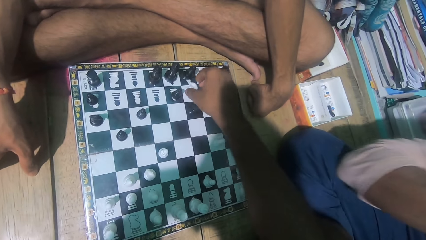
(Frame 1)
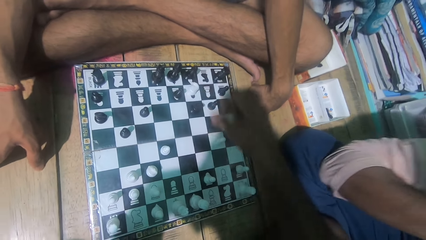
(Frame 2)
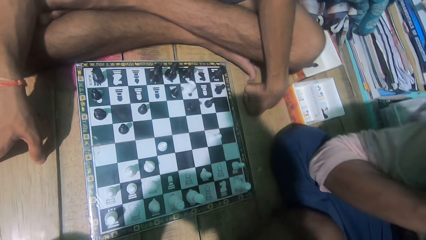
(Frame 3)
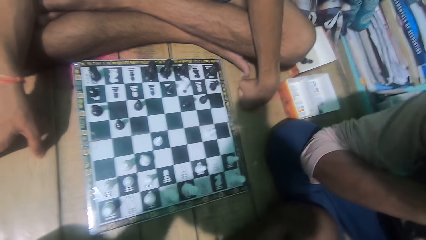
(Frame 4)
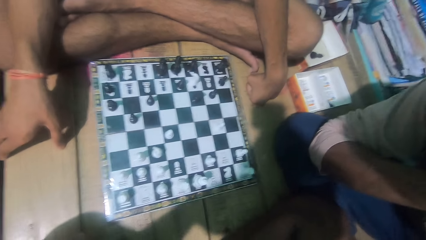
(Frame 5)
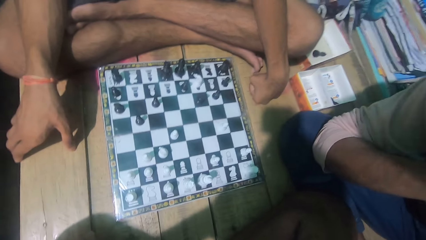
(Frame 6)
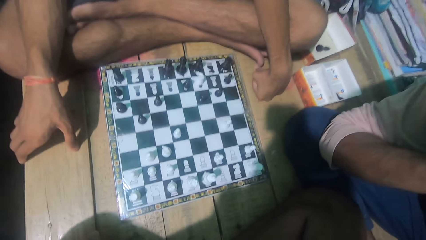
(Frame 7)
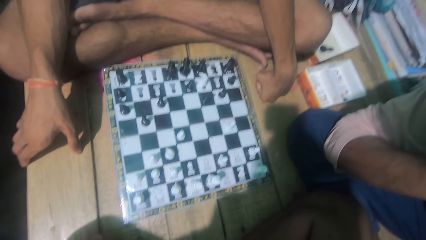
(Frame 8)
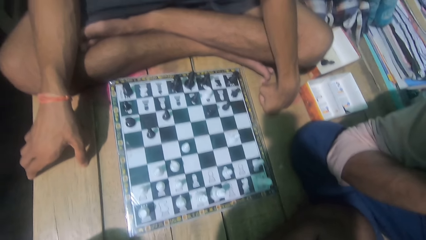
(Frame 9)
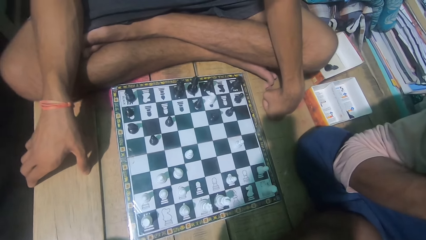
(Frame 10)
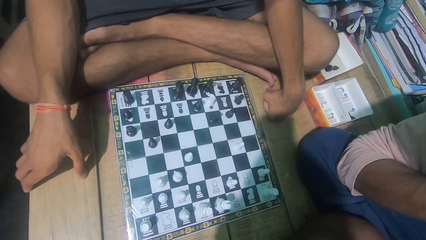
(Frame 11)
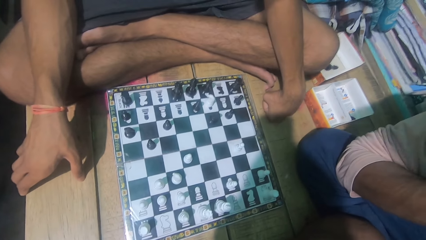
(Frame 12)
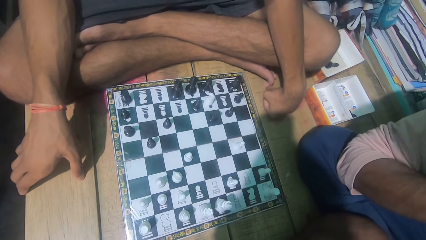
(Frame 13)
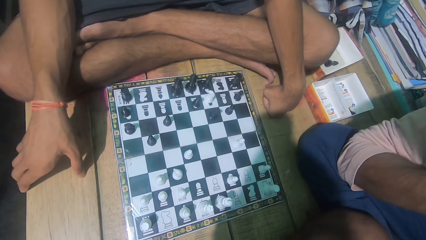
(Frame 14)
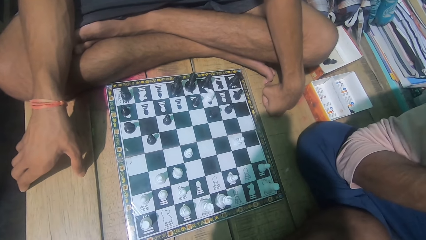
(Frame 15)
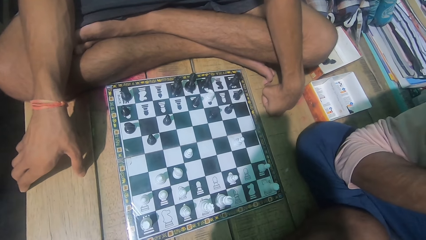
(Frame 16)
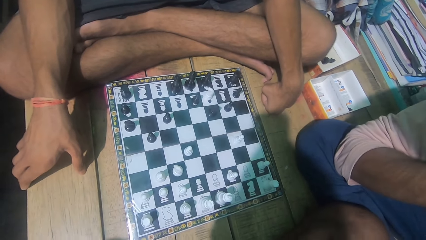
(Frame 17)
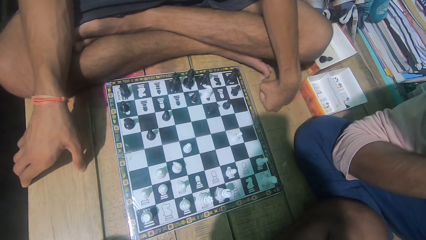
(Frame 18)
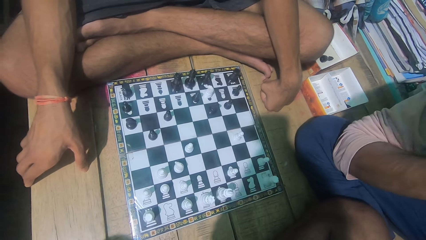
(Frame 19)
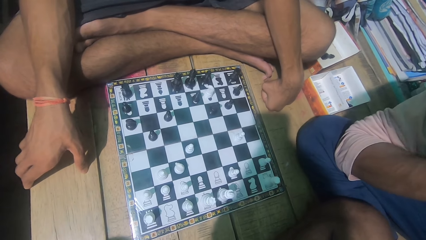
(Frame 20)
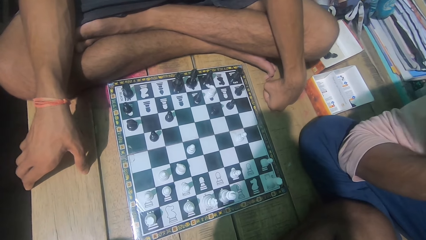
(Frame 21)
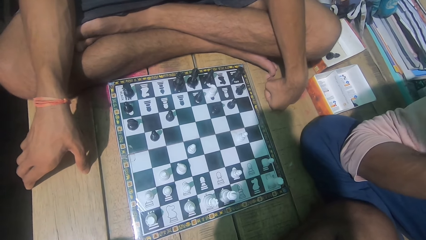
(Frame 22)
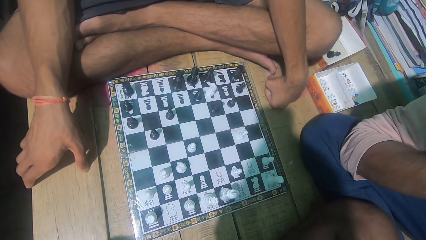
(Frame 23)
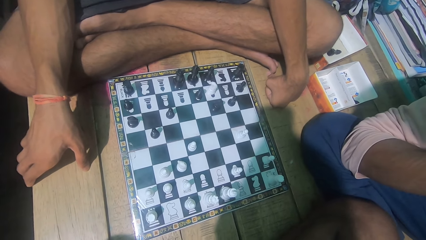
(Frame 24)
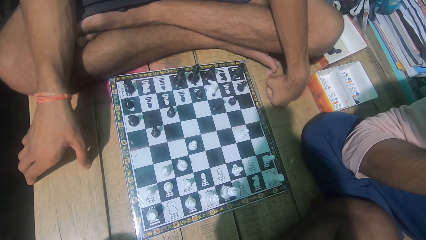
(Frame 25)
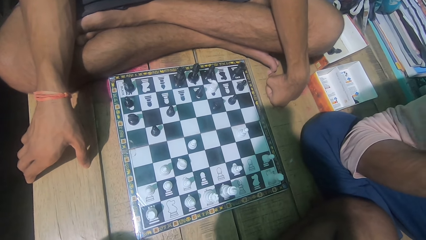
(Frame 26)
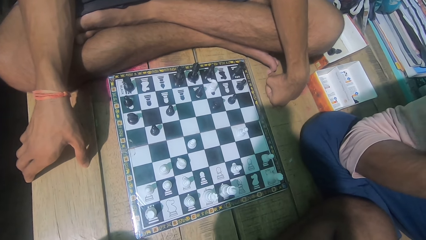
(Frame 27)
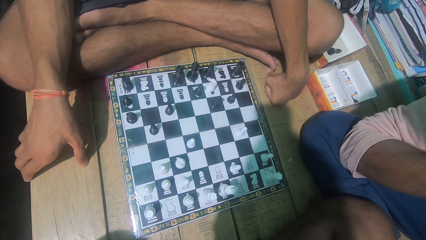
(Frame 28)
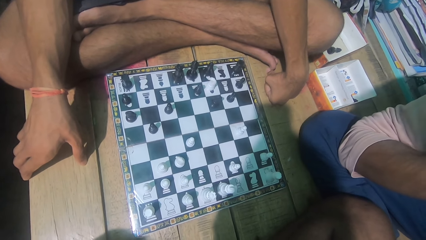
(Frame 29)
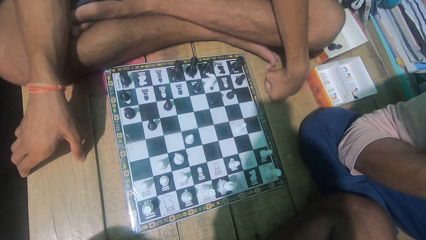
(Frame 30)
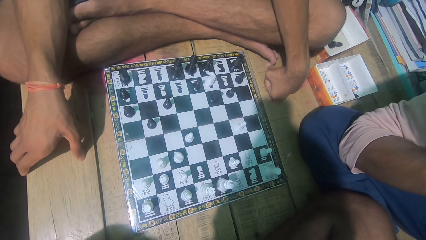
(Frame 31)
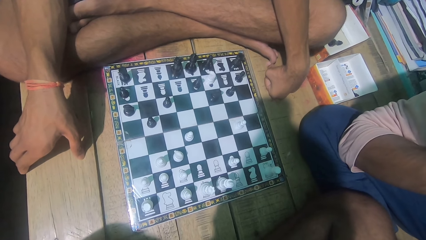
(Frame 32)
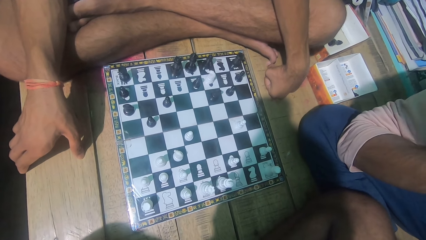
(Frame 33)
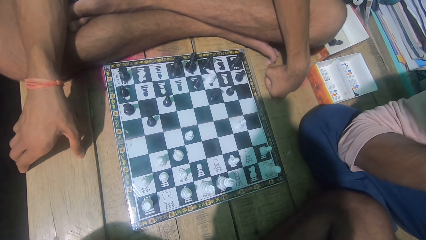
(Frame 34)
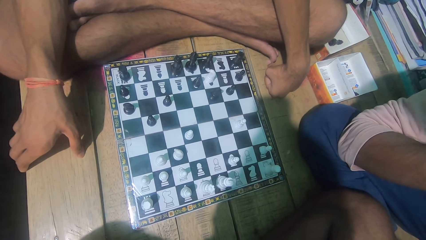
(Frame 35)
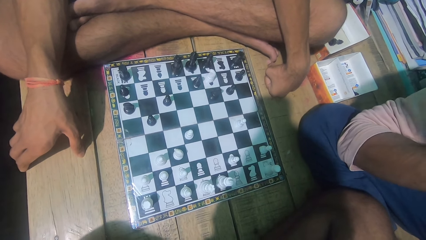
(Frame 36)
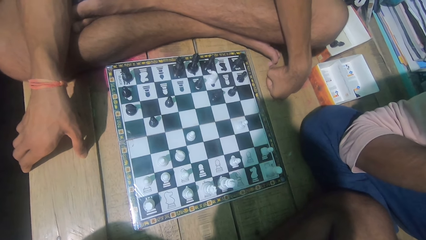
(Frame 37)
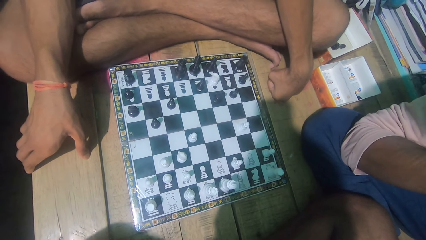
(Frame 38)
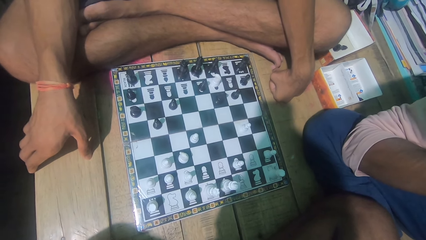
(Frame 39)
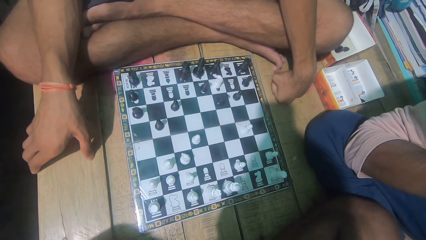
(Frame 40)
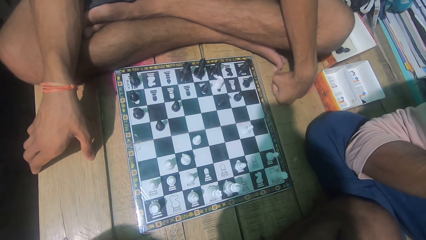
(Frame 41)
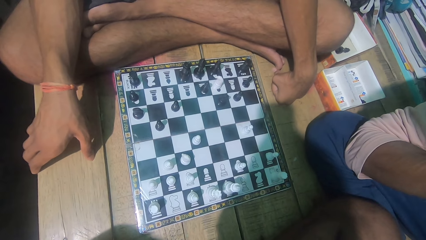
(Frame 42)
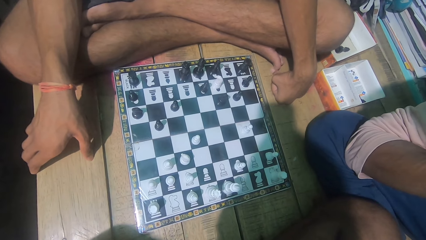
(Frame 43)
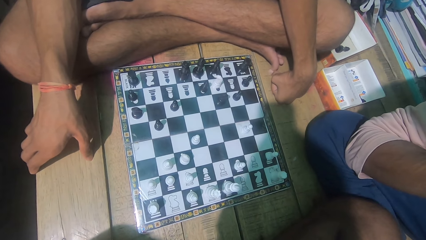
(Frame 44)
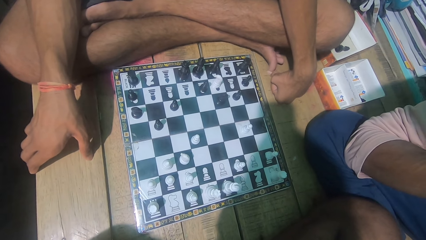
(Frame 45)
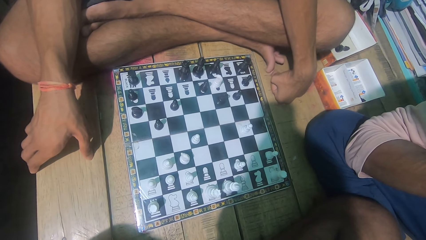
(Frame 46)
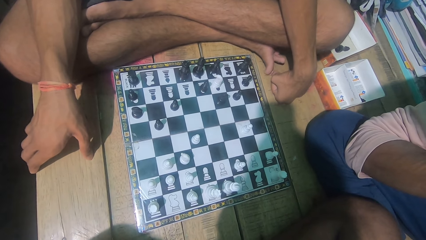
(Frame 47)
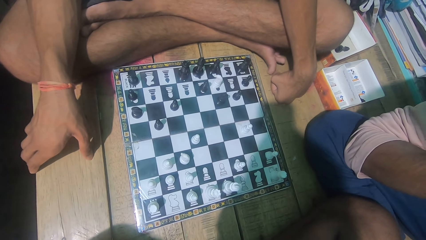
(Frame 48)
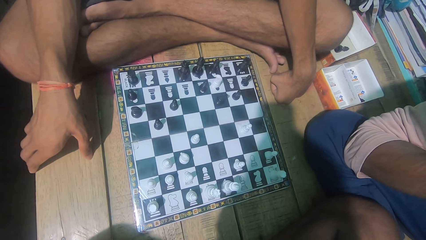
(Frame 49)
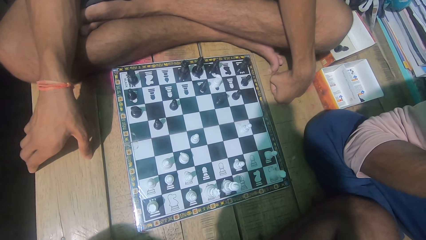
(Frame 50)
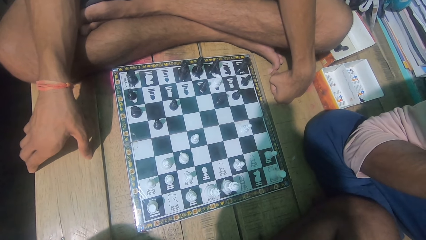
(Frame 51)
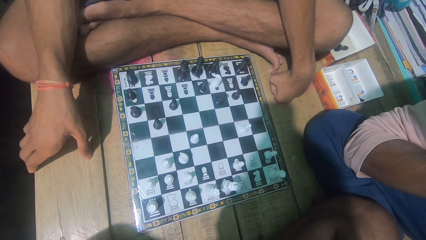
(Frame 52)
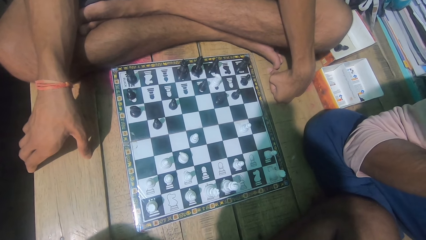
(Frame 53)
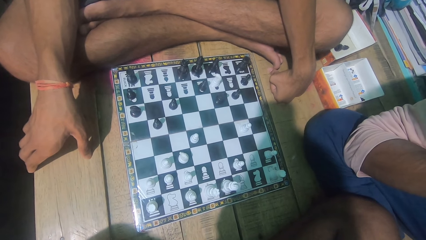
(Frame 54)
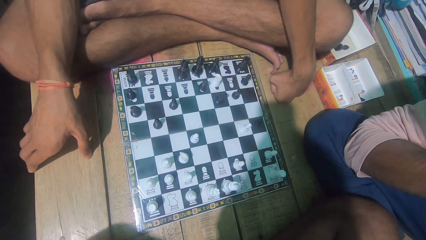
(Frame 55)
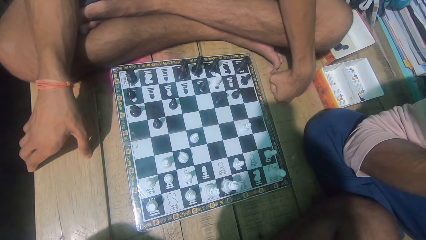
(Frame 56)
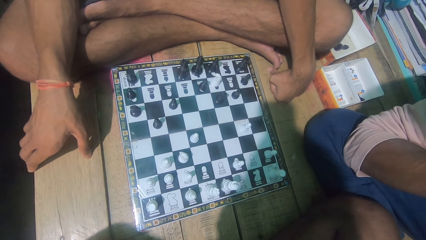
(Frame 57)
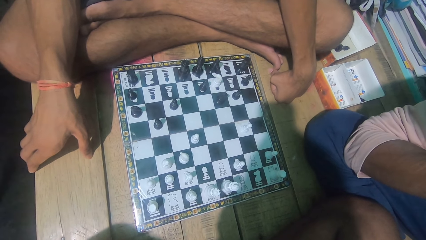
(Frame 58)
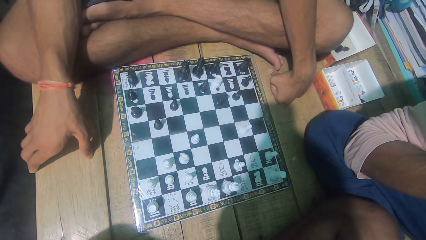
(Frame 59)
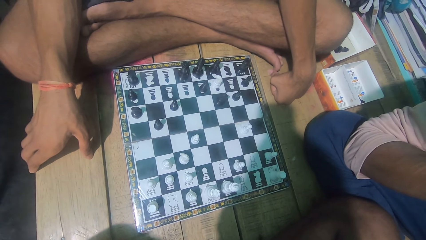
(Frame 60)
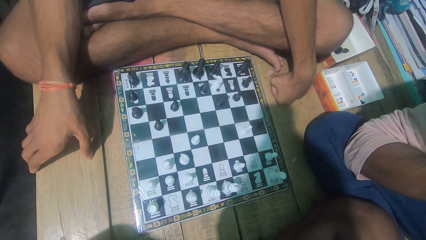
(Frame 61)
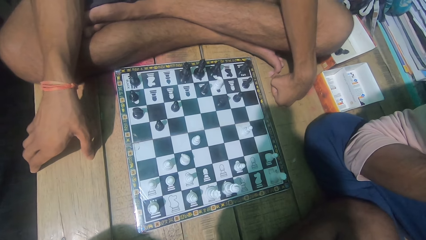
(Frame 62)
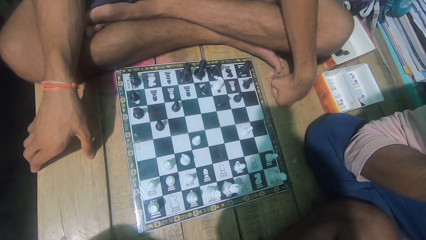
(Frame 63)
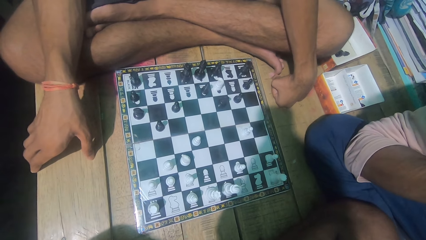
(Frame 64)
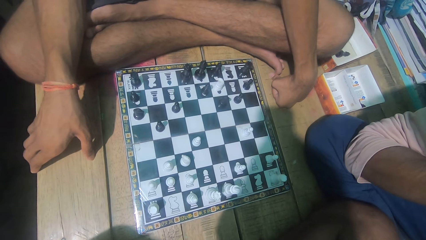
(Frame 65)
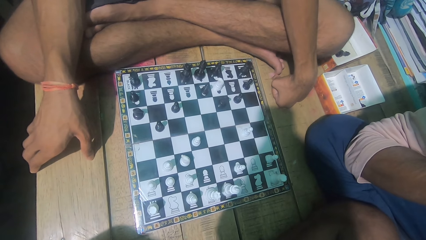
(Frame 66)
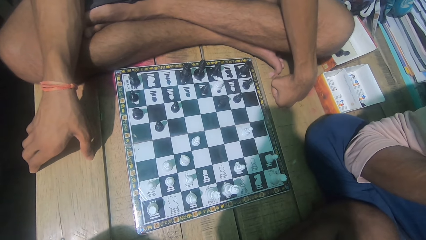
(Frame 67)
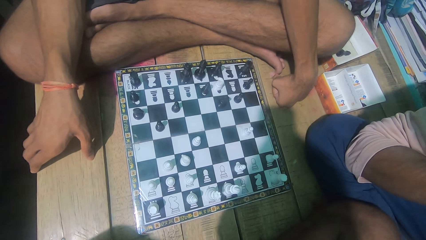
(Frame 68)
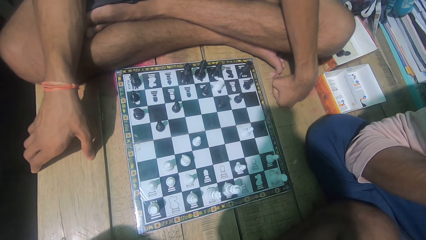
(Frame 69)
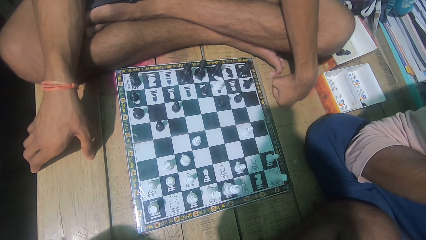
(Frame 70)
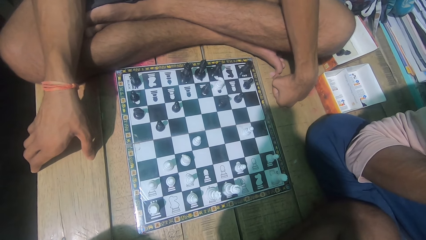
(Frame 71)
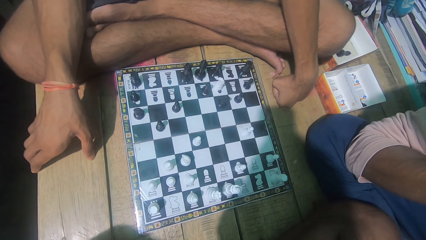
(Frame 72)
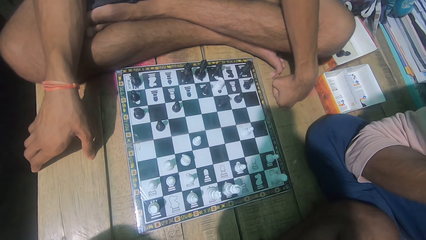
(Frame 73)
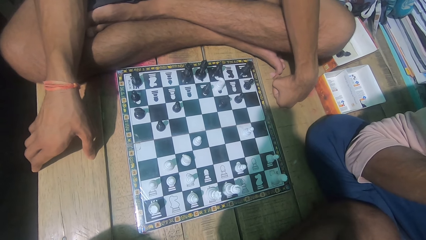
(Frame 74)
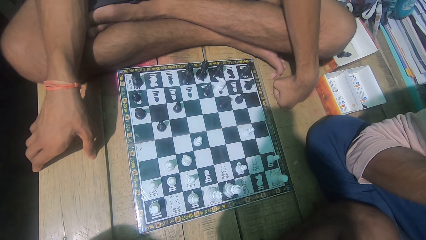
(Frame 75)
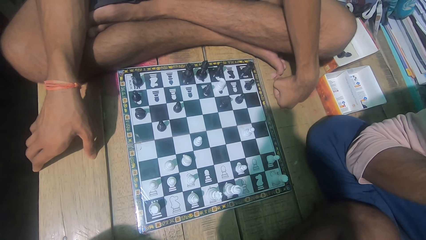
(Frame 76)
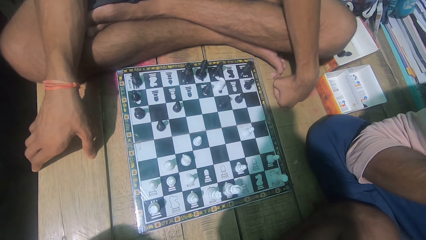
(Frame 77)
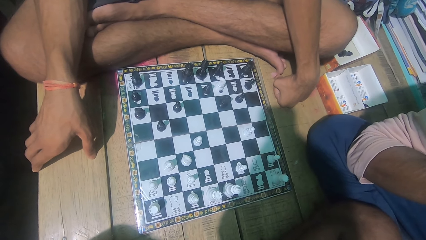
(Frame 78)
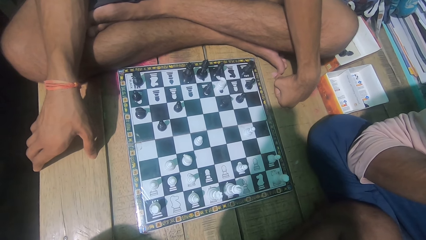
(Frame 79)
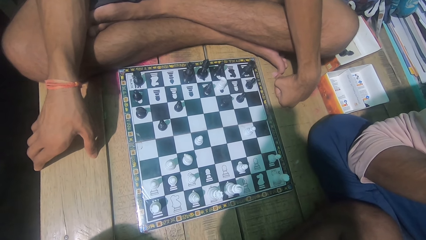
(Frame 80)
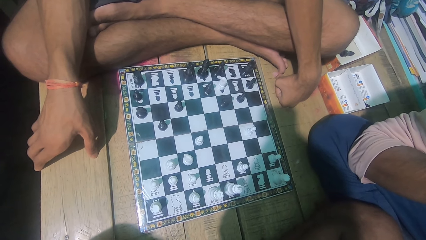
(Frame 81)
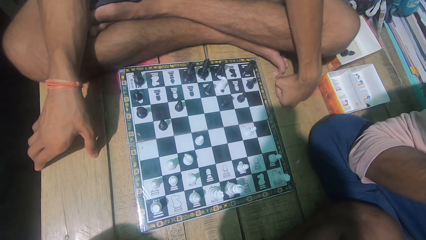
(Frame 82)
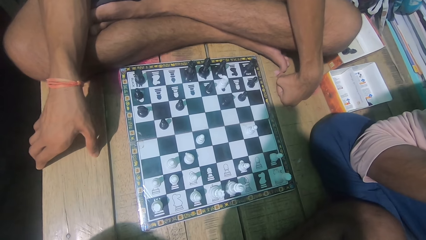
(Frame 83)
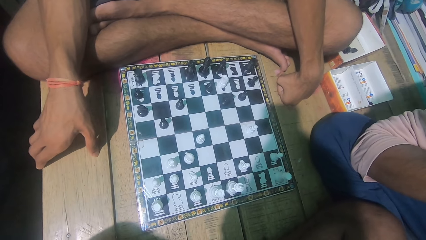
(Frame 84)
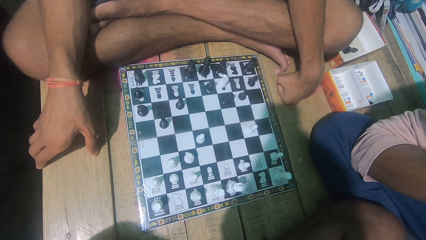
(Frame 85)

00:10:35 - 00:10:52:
The camera wearer moves a chess piece. They look at the chess game with a man.
